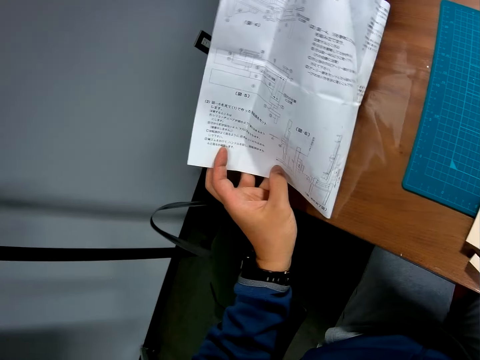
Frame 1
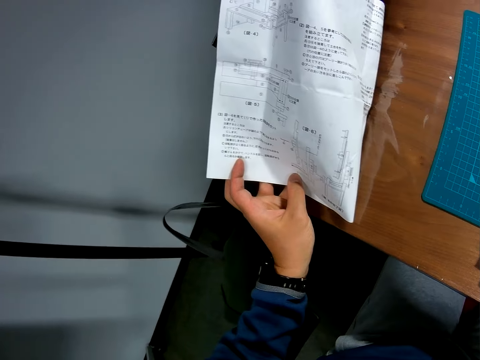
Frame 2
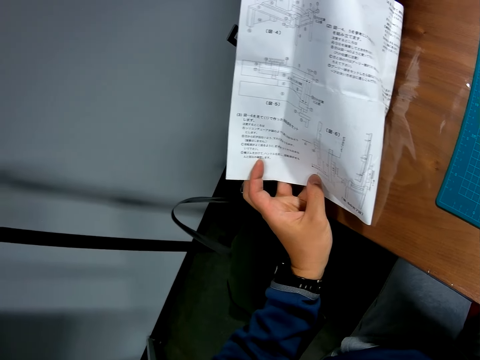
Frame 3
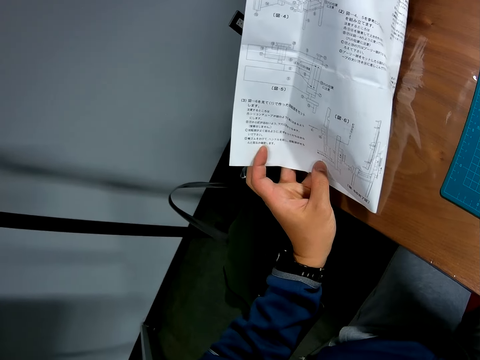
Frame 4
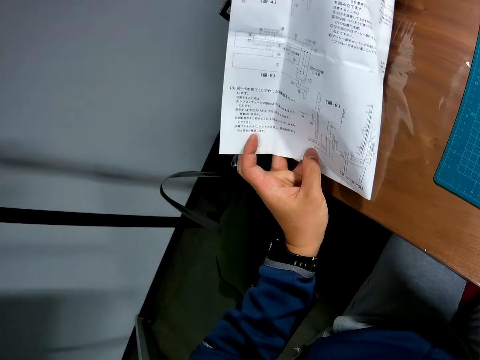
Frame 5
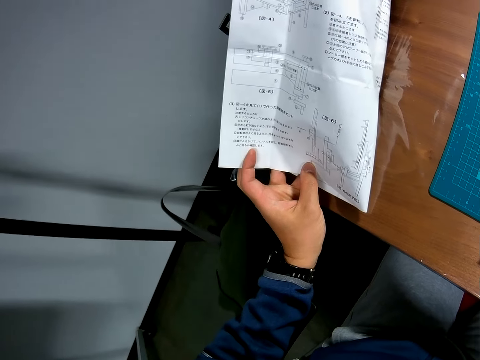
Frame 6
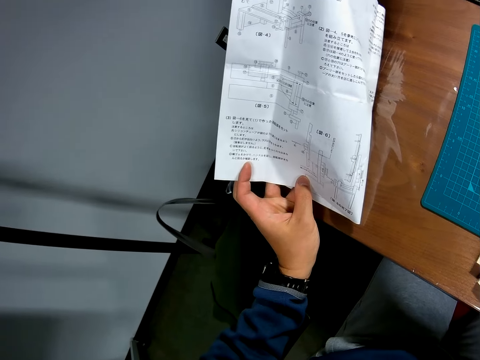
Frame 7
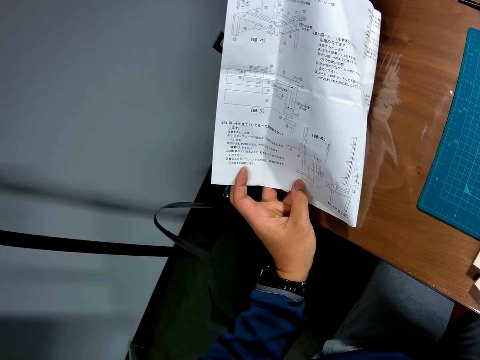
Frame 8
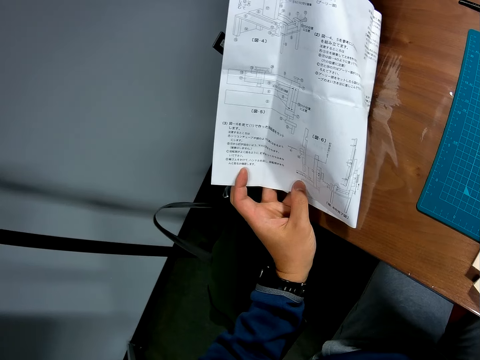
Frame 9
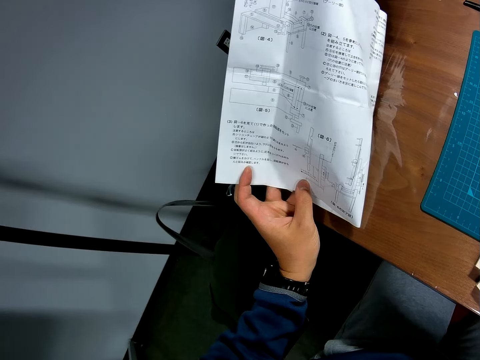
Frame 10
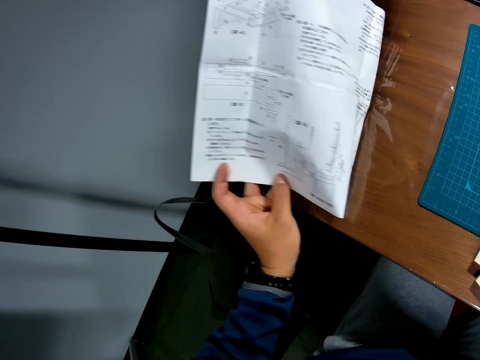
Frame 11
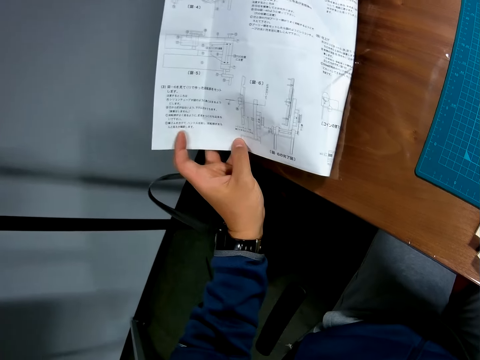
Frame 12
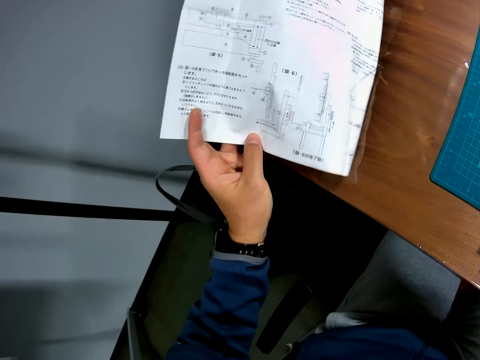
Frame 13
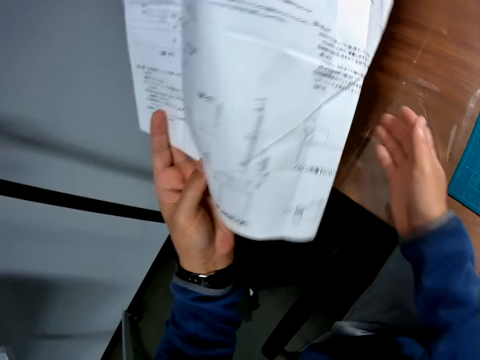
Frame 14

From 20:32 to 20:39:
The camera wearer turns the sketch paper. They look at the sketch paper.

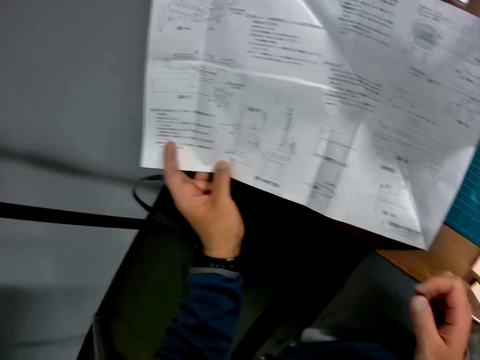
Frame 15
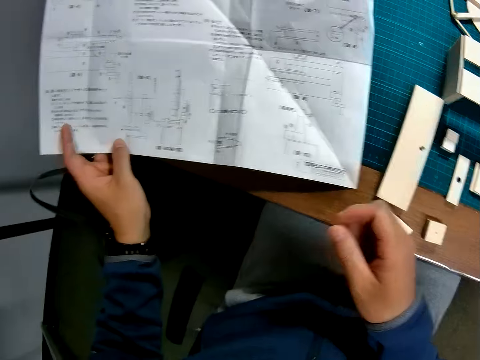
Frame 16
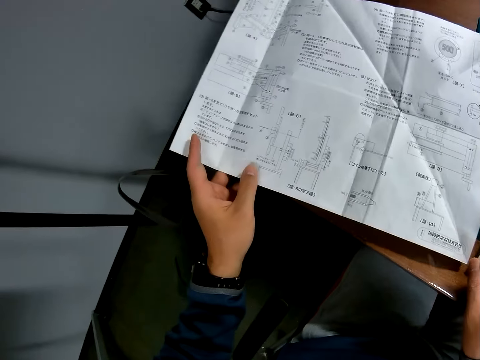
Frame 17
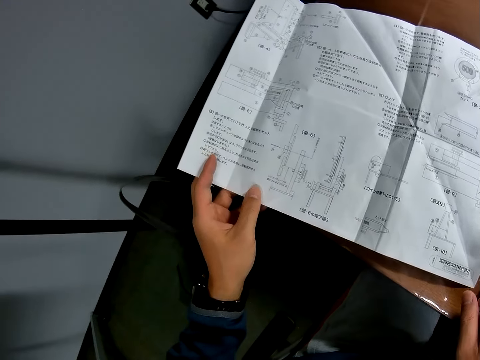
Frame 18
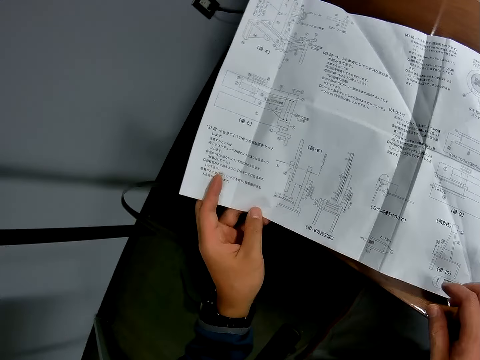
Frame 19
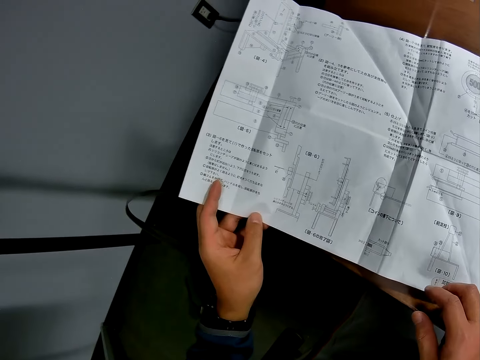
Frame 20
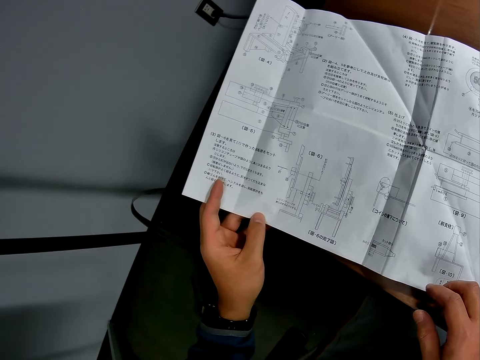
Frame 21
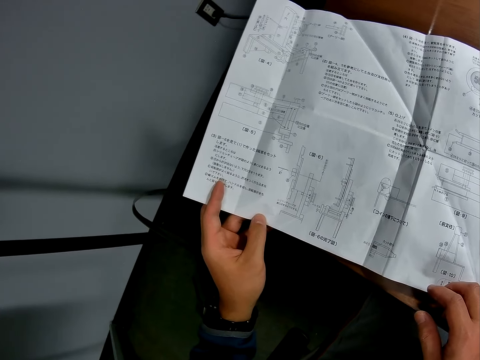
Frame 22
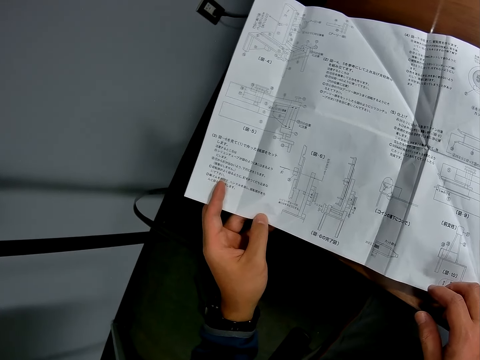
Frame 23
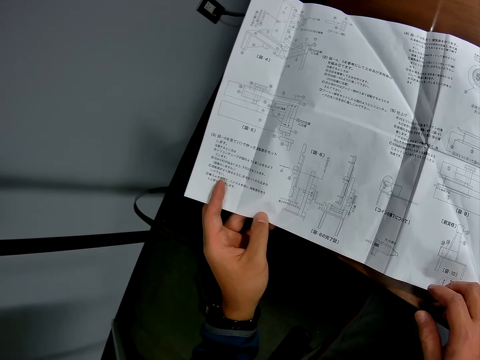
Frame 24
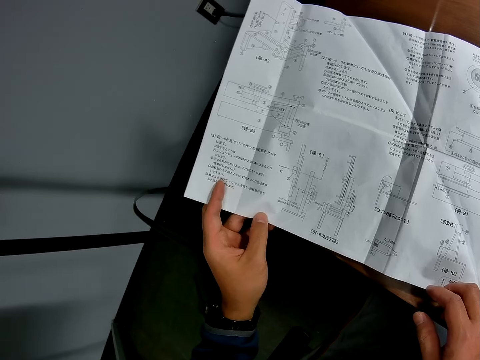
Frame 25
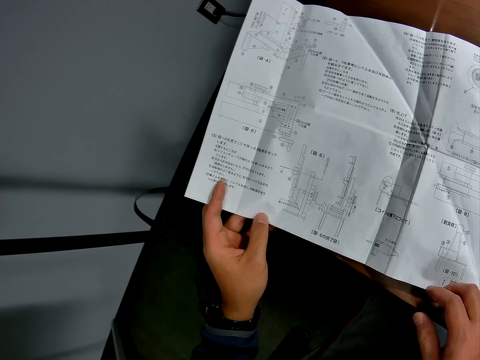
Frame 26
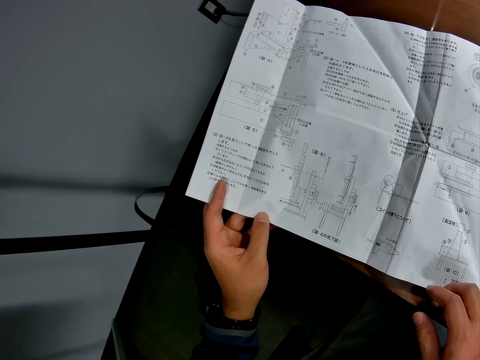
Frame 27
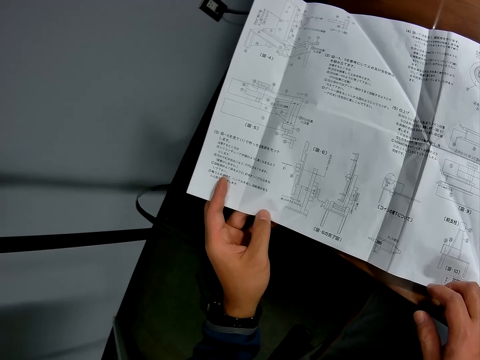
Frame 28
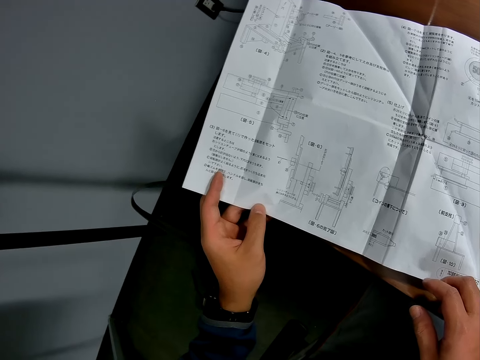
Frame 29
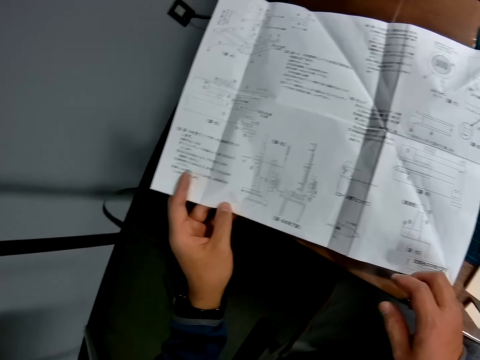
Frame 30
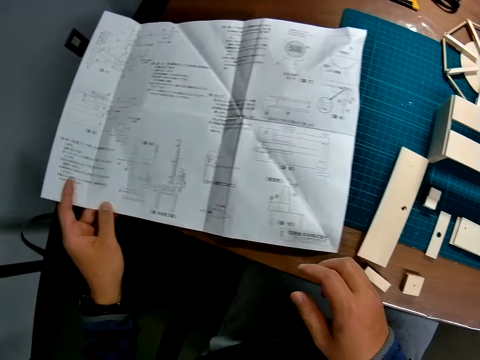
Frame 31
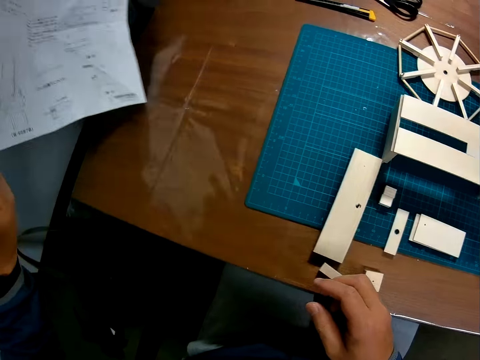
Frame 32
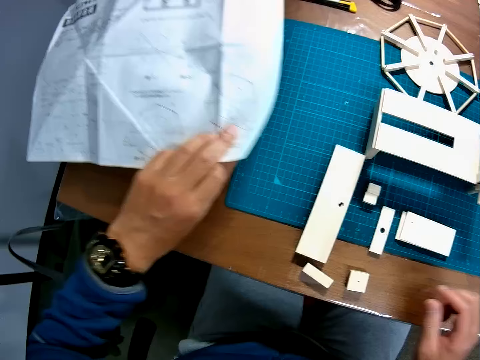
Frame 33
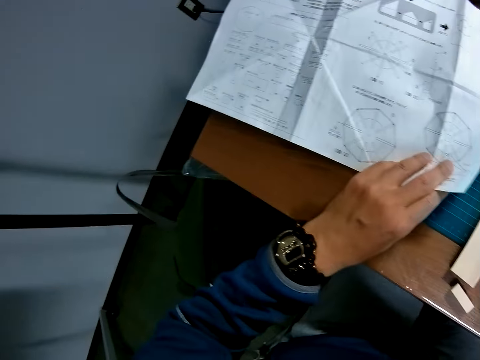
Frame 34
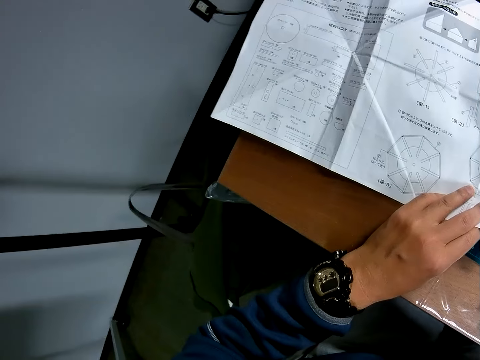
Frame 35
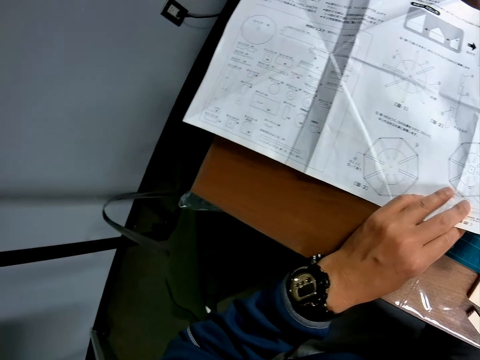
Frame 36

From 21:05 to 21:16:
The camera wearer puts the sketch paper on the table. They continue to read the sketch paper. They turn the sketch paper round.

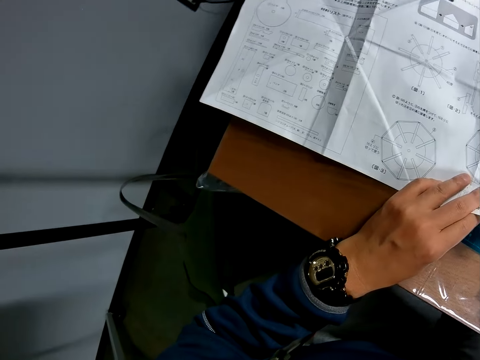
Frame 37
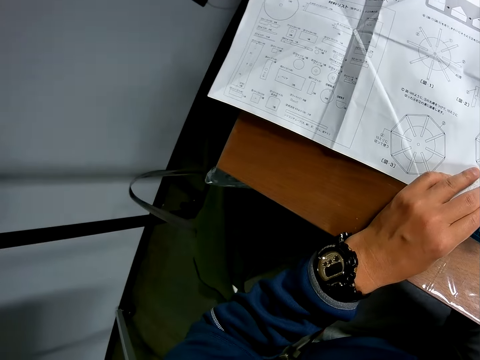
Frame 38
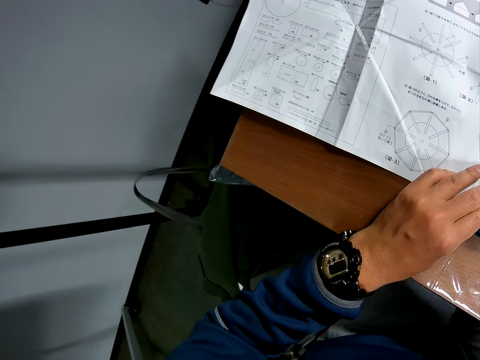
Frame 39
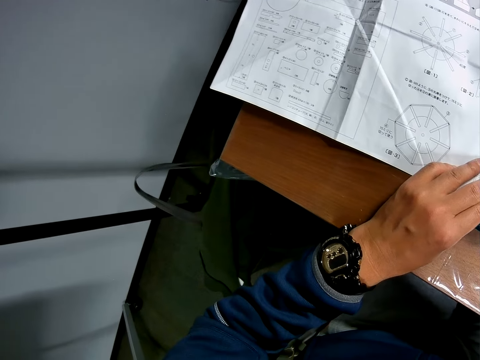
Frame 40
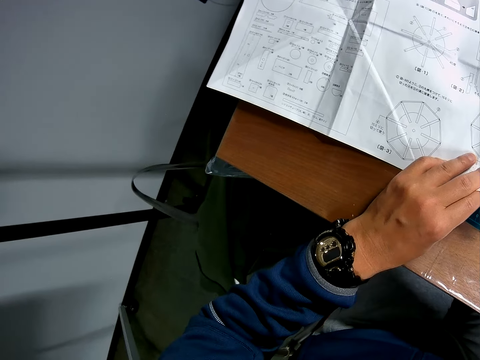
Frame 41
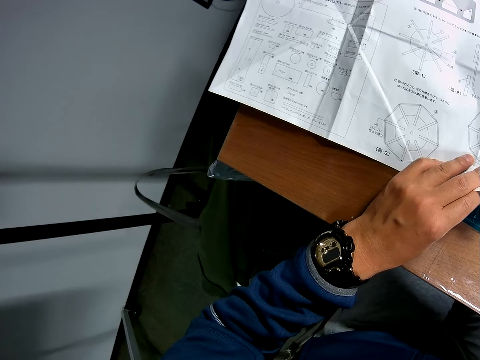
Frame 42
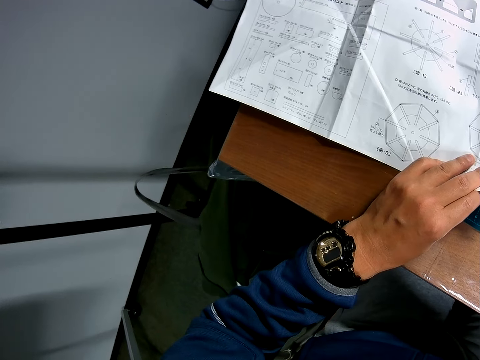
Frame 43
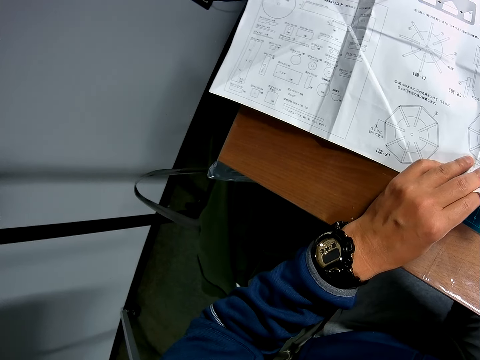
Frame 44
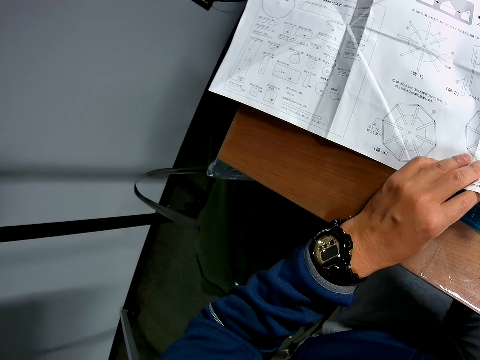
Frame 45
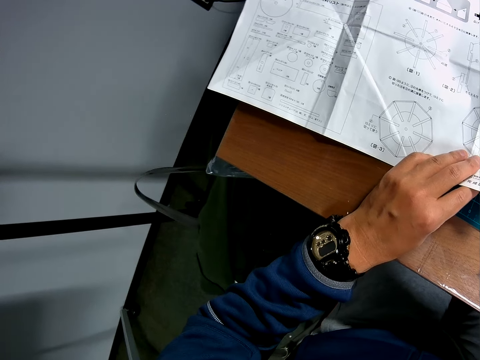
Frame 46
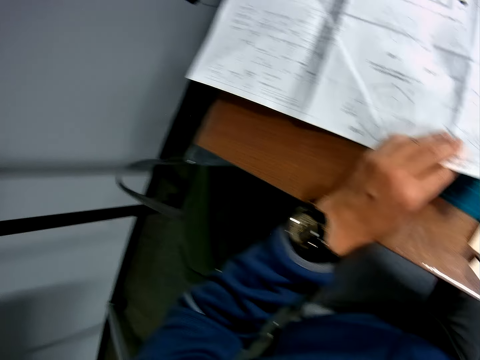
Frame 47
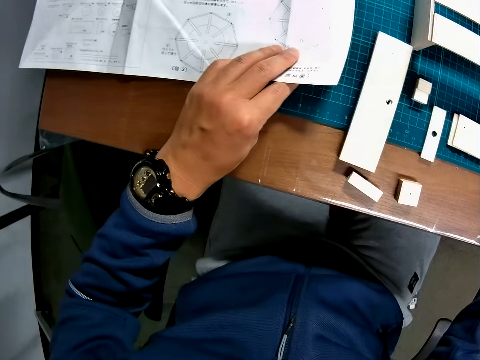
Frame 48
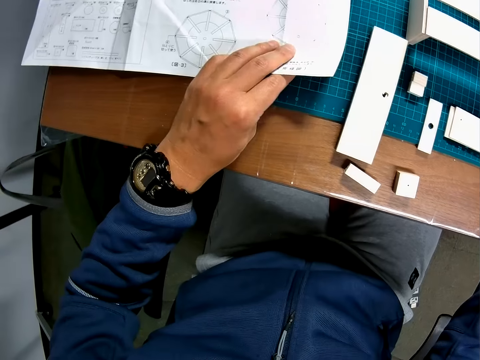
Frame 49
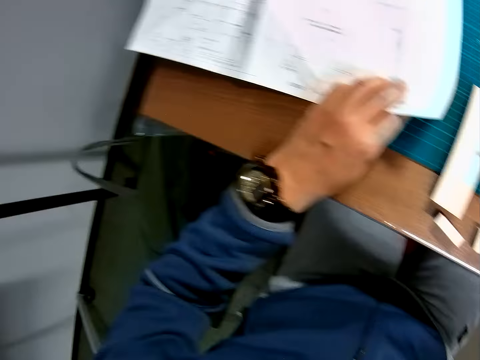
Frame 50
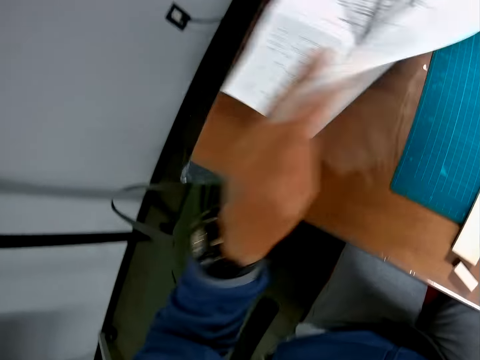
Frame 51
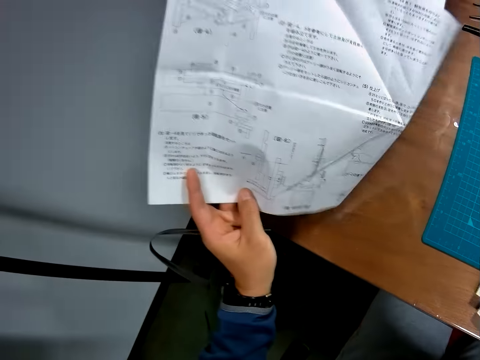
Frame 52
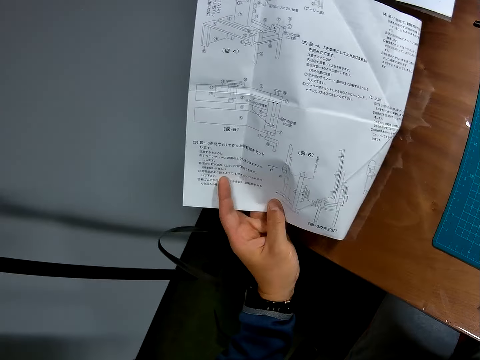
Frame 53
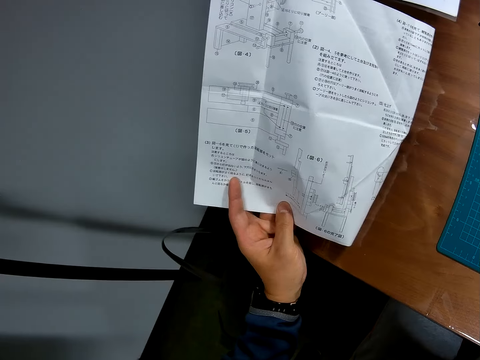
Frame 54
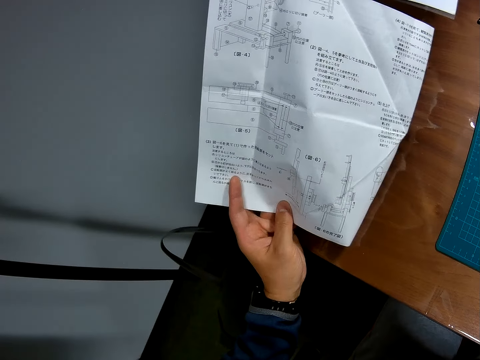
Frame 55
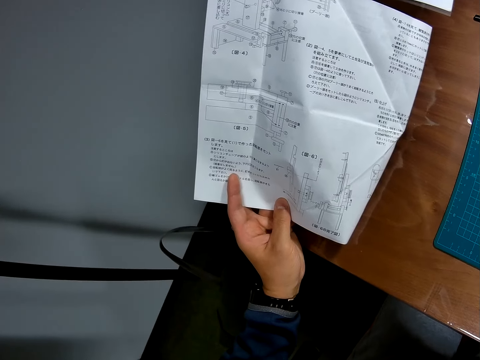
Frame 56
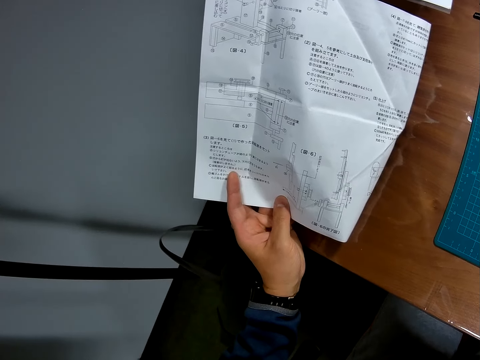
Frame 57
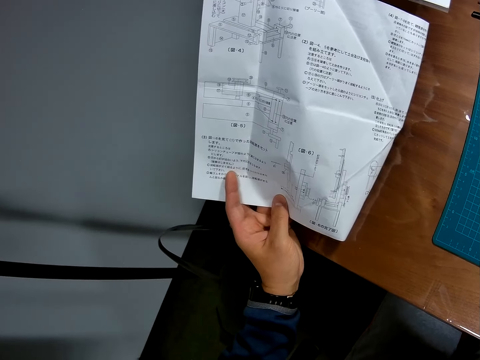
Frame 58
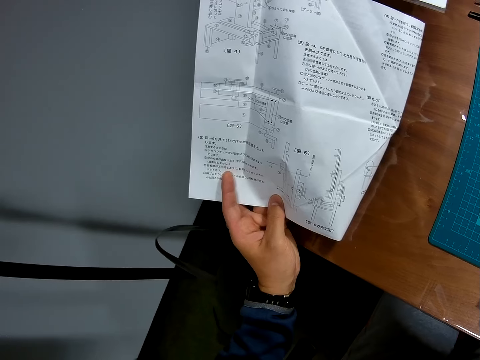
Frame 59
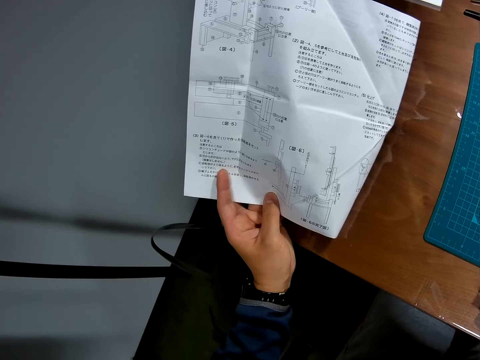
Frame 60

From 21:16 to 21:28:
The camera wearer looks at the sketch paper. They turn the sketch paper round. They look at the instruction paper.
